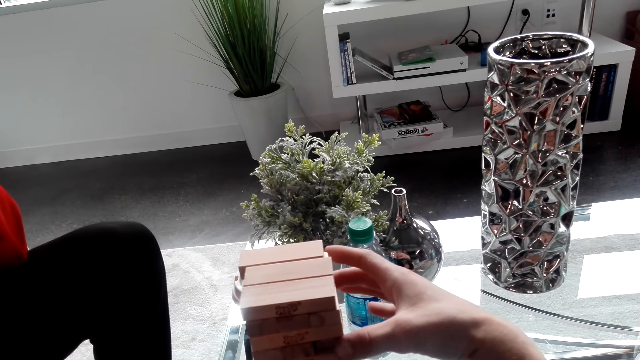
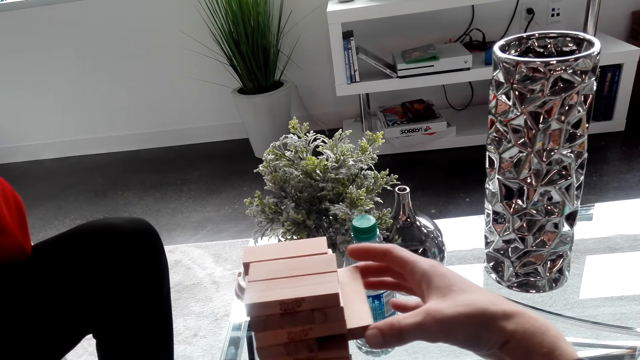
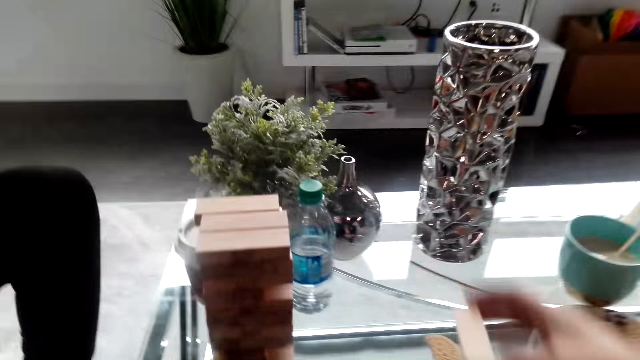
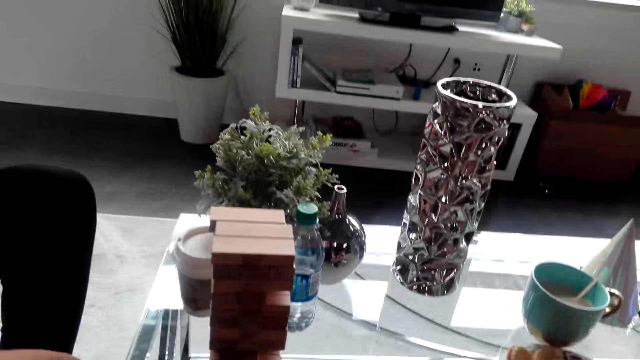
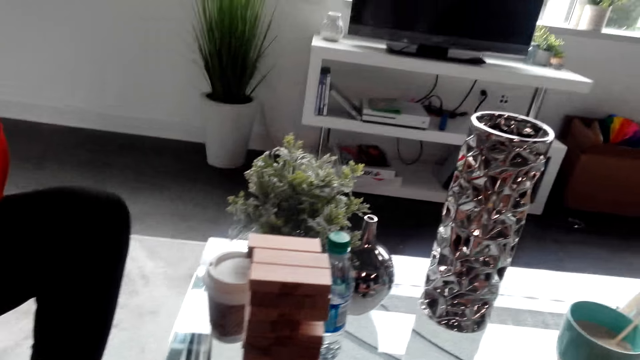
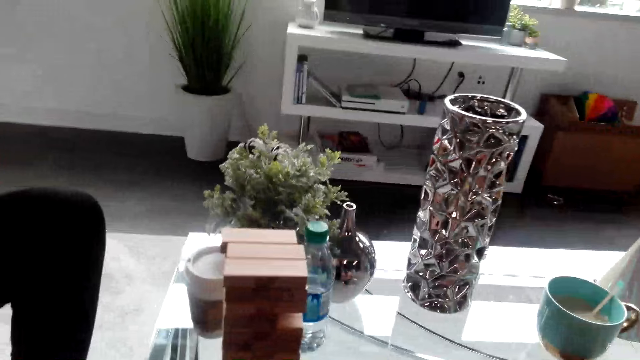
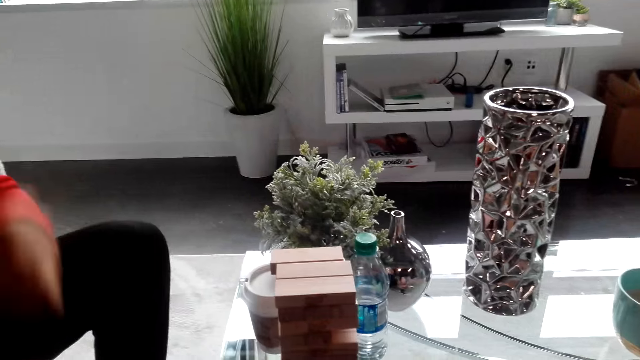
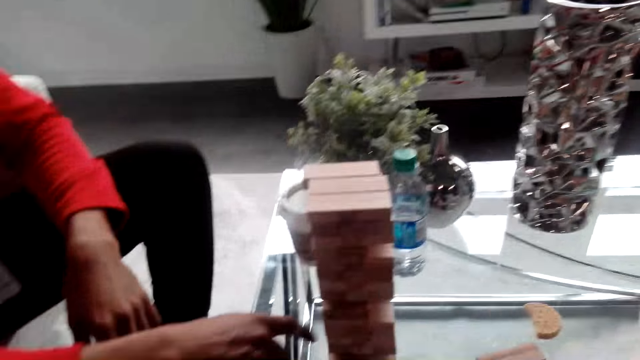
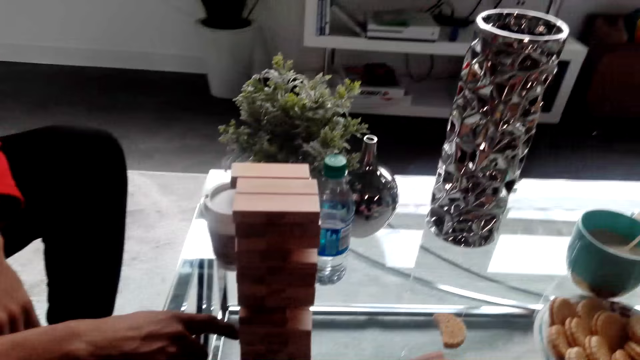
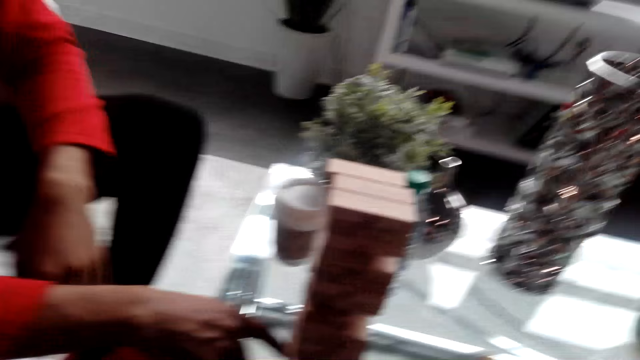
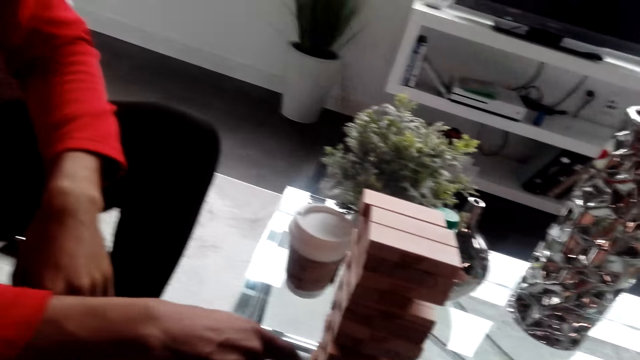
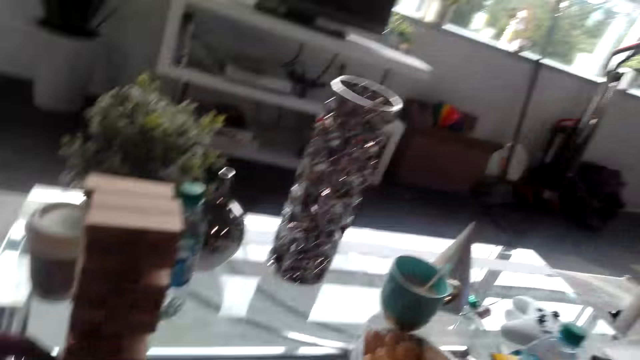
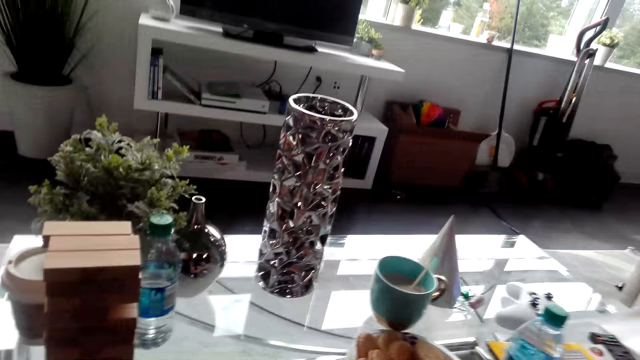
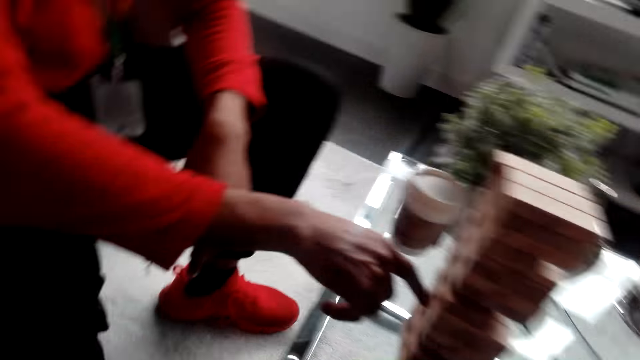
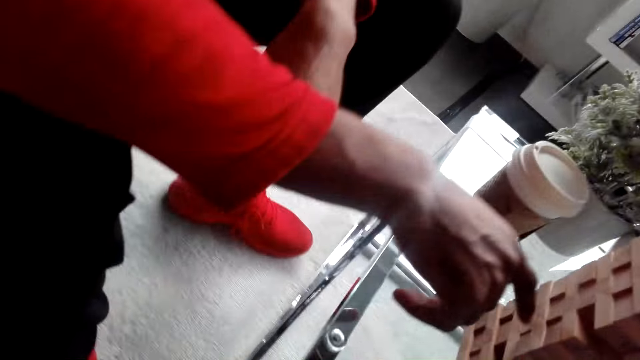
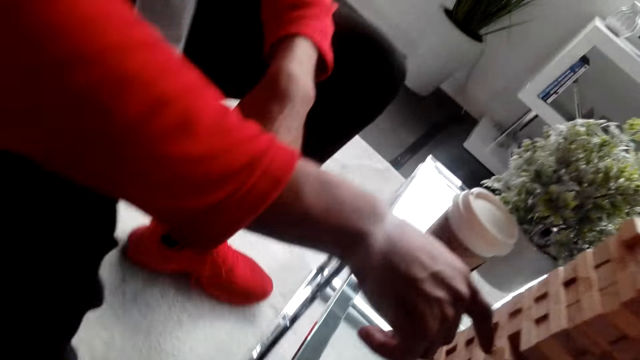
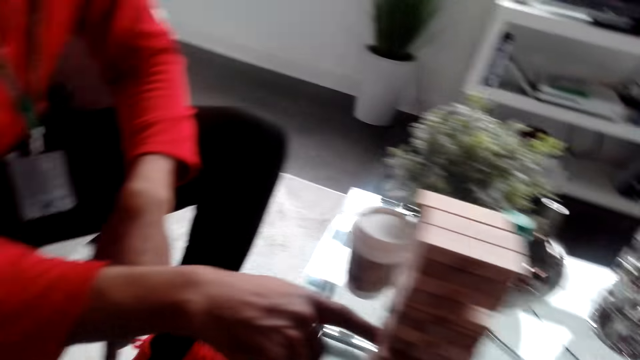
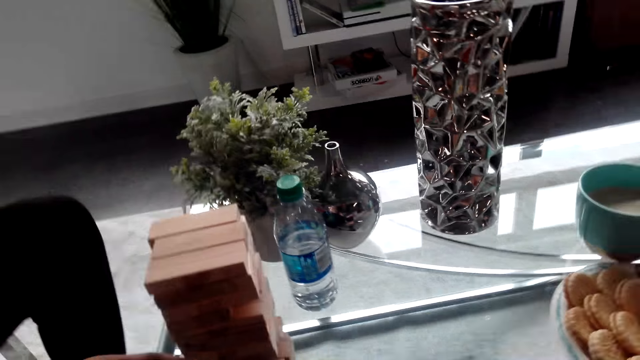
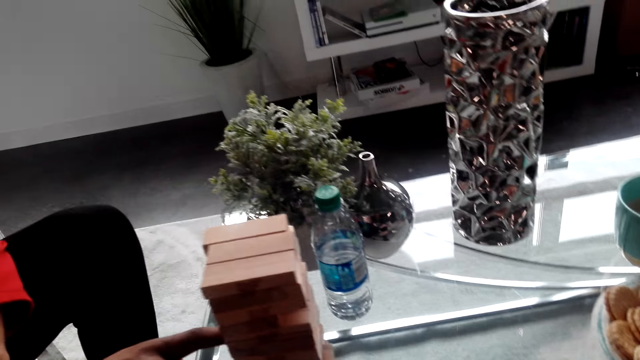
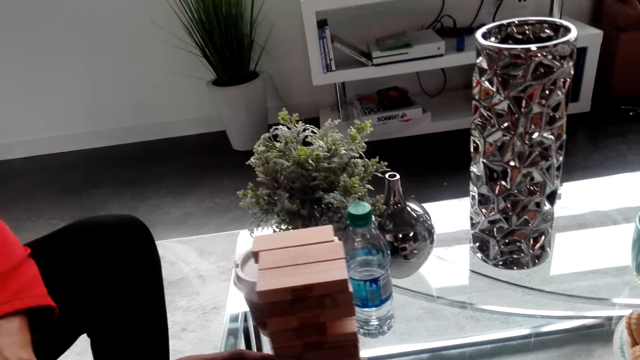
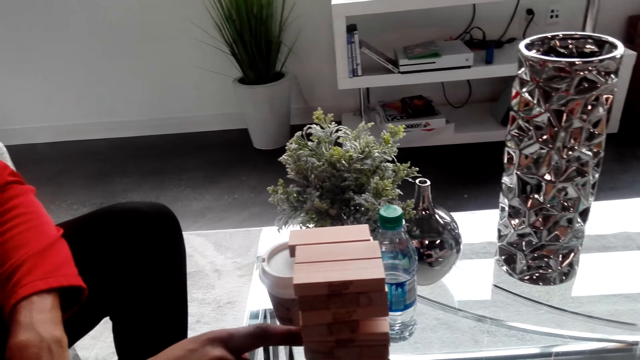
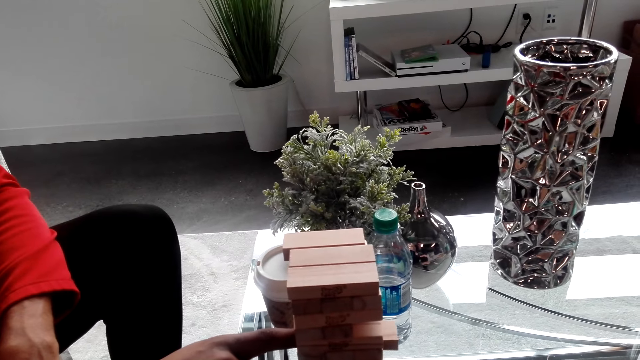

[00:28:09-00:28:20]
The camera wearer puts the jenga piece on the table. They gaze at the jenga. The man puts a finger over the jenga and pushes a piece from the jenga. He pushes out a jenga piece.

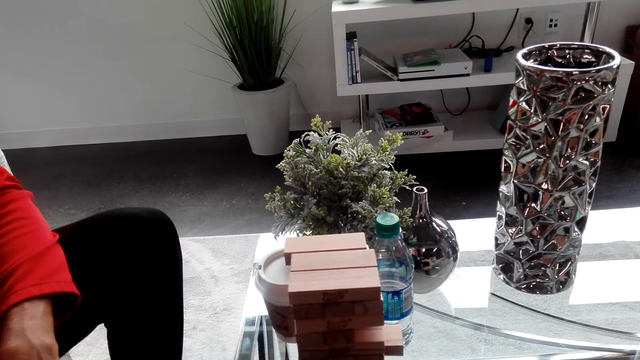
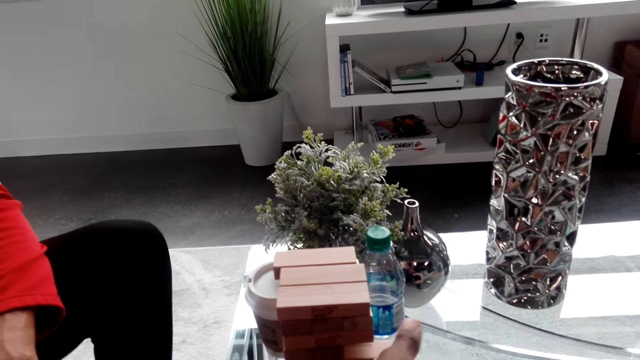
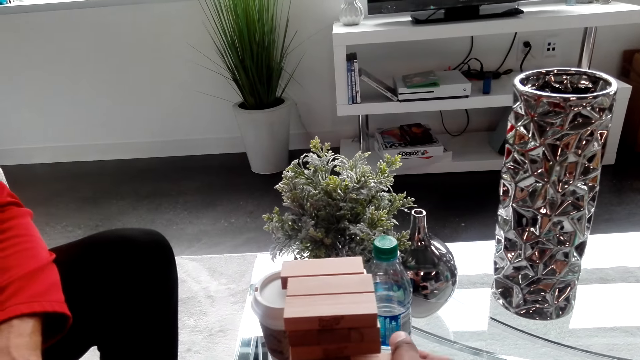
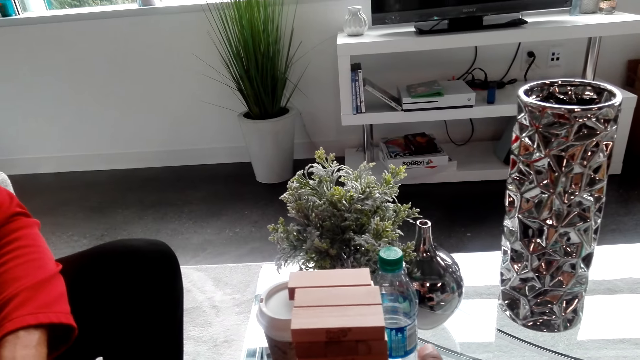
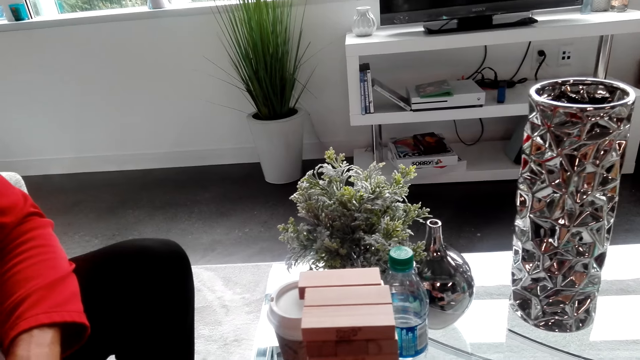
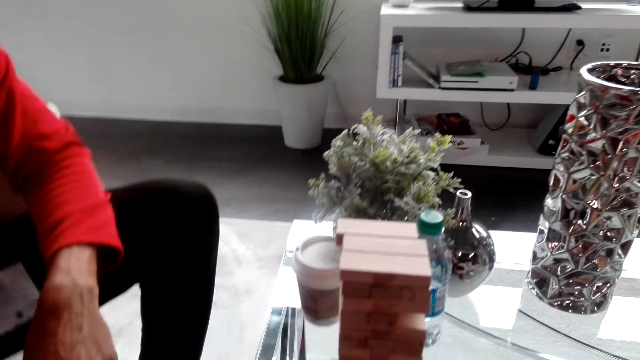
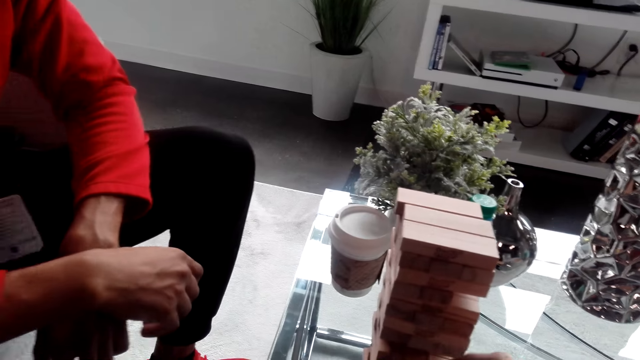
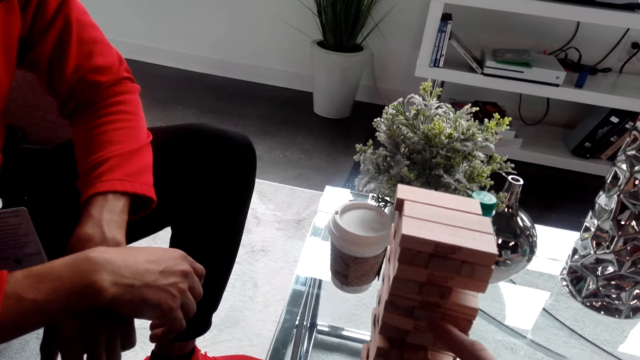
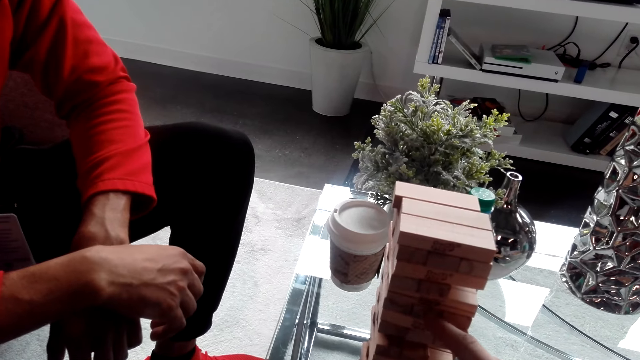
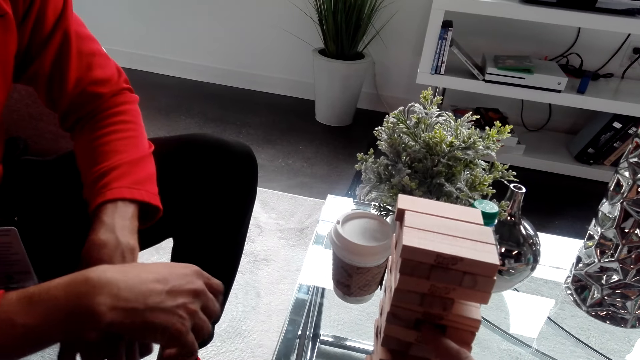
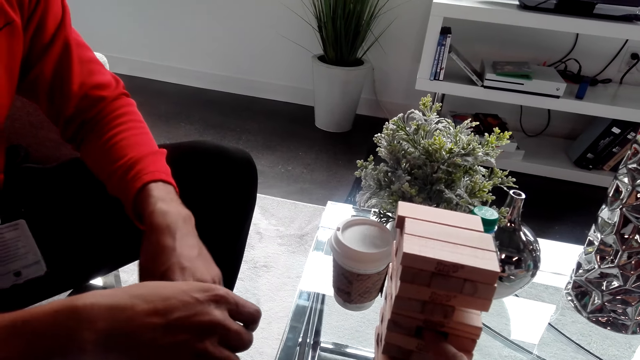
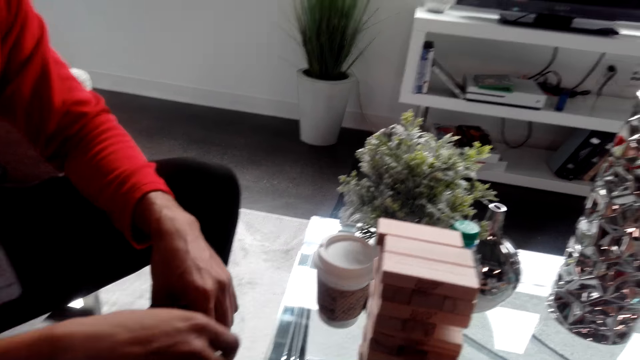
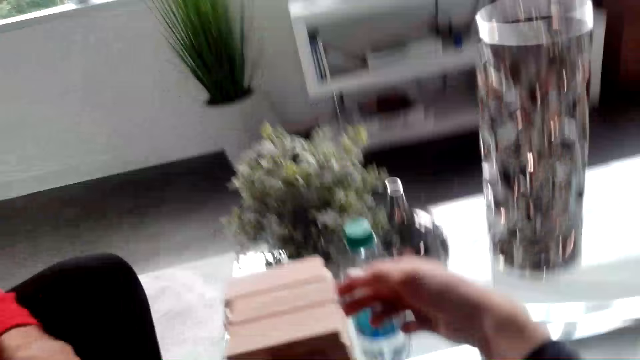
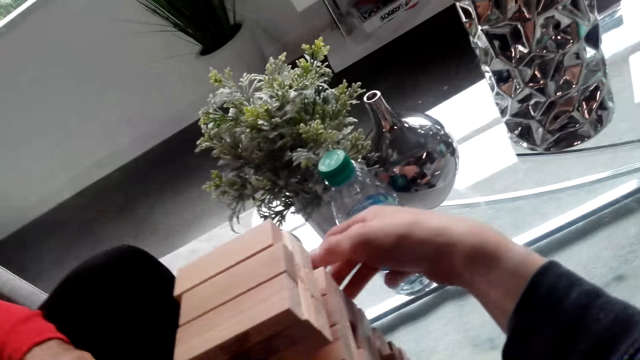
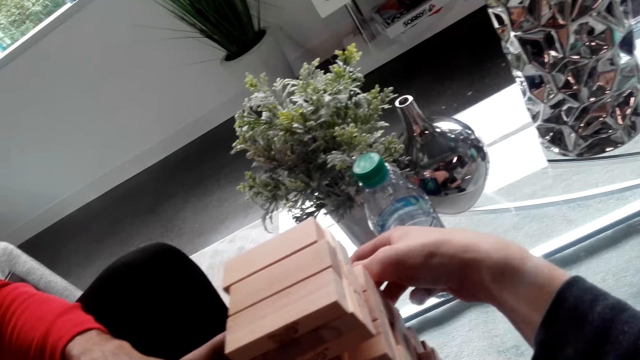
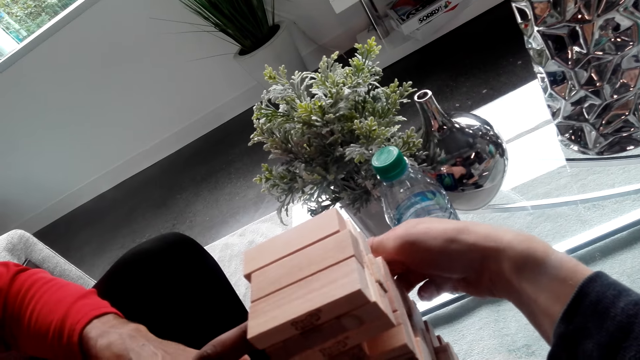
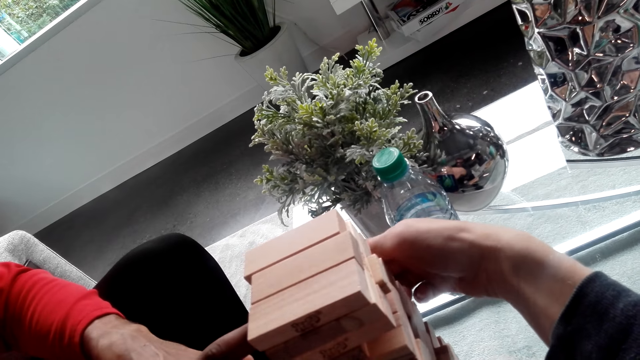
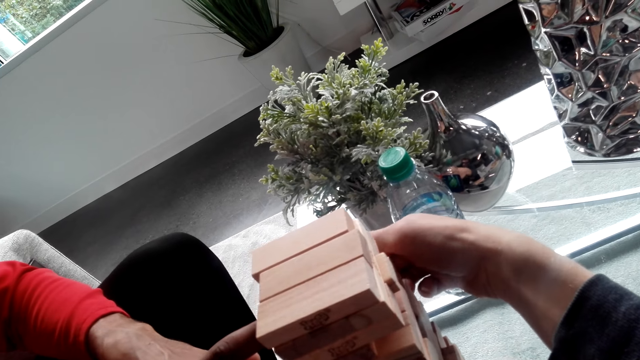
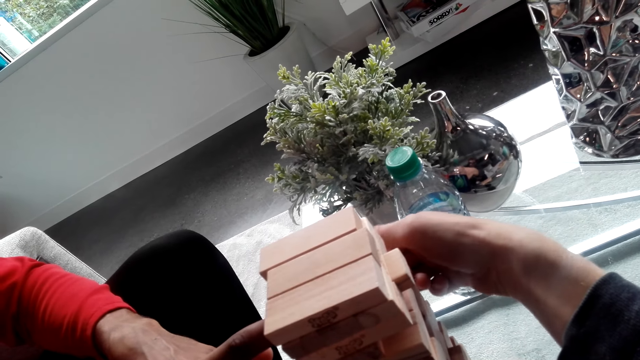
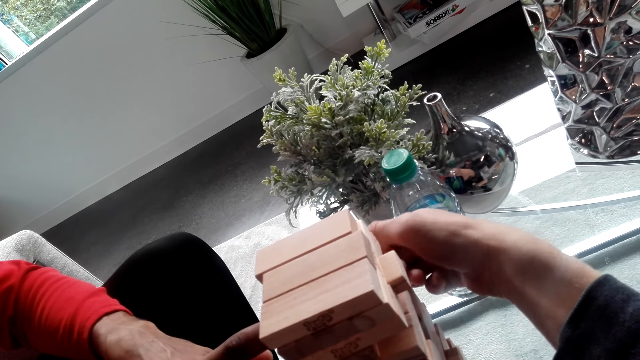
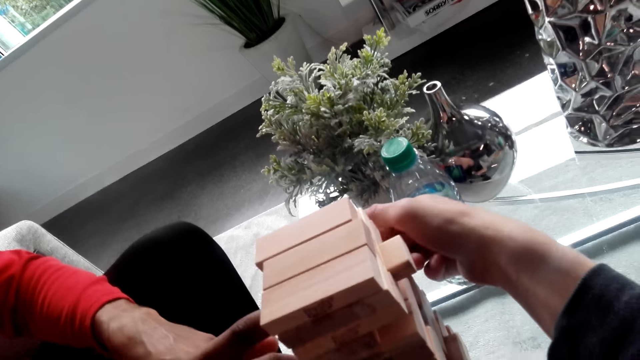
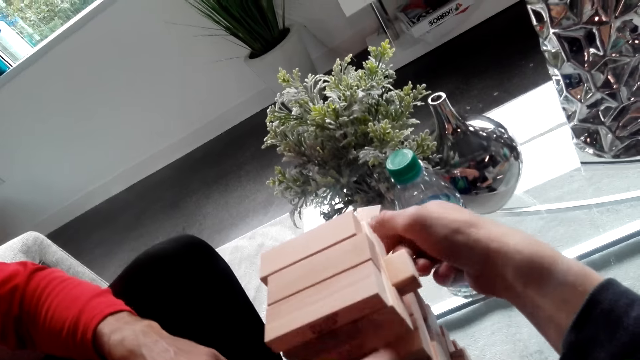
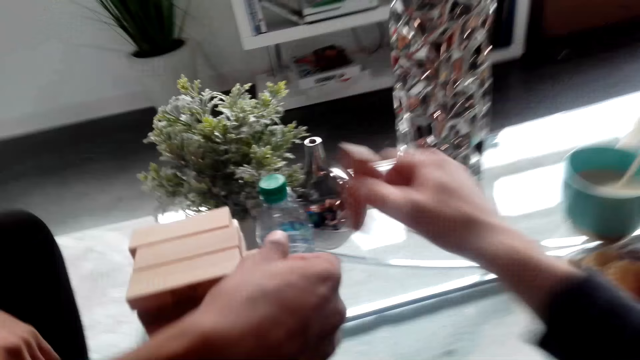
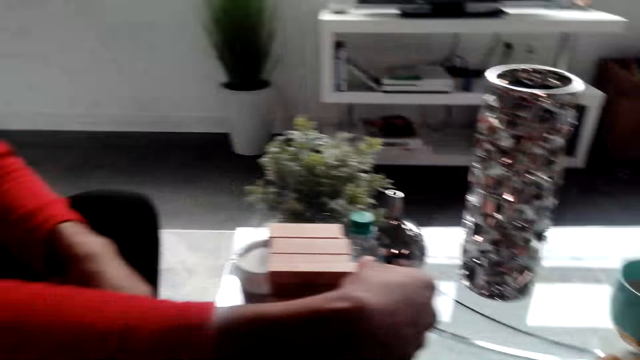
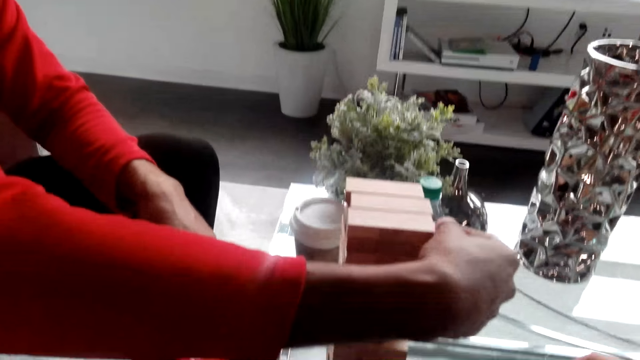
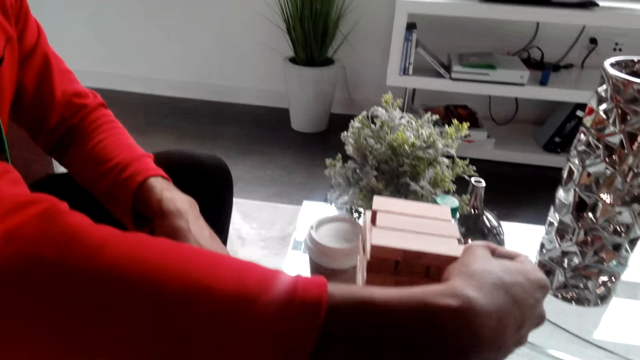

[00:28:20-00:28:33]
The man removes a jenga piece. He grabs the jenga piece. He puts the jenga piece down. The camera wearer gazes at the jenga. They push out a jenga piece. They converse with the man. The man pushes out a jenga piece. The camera wearer converses with the man. They remove a jenga piece from the jenga. They put the jenga piece down. They dialogue with the man. The man pulls a jenga piece from the block. He shakes the wooden block.
